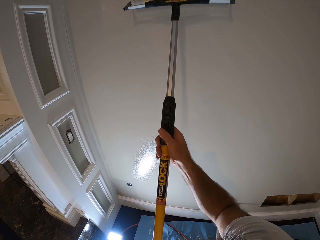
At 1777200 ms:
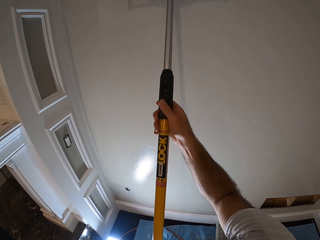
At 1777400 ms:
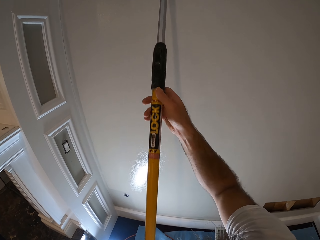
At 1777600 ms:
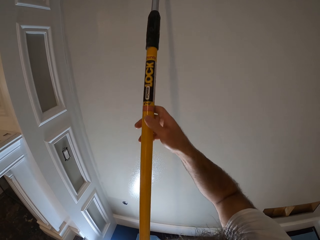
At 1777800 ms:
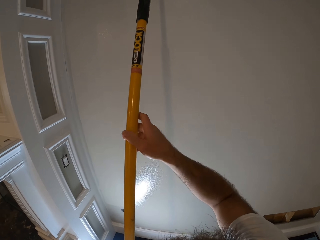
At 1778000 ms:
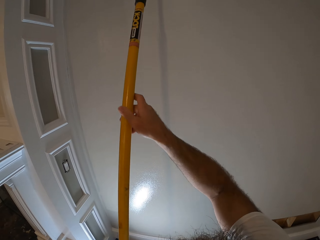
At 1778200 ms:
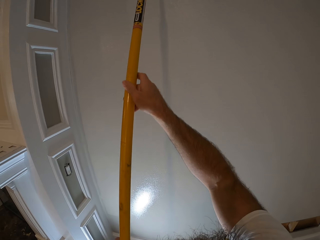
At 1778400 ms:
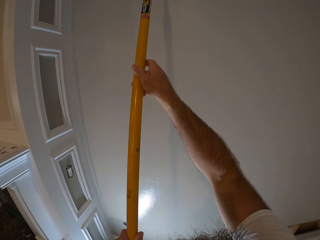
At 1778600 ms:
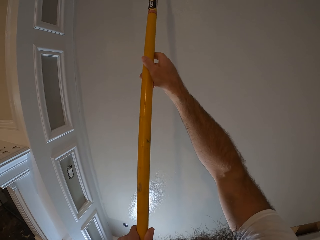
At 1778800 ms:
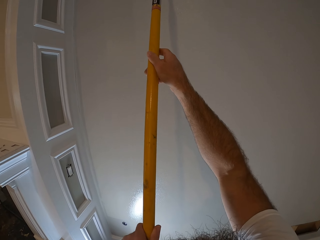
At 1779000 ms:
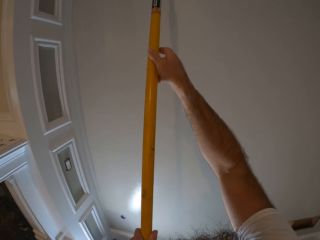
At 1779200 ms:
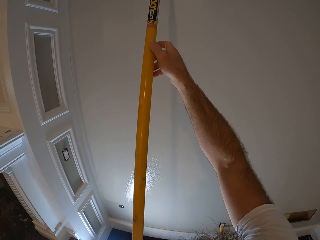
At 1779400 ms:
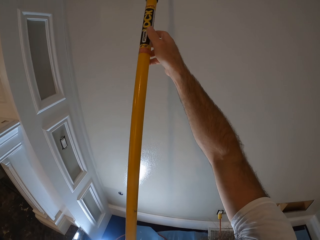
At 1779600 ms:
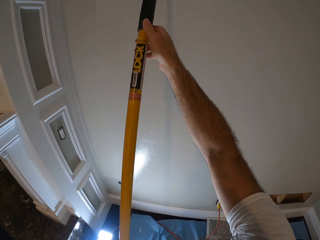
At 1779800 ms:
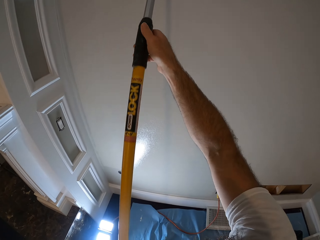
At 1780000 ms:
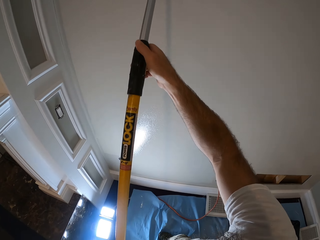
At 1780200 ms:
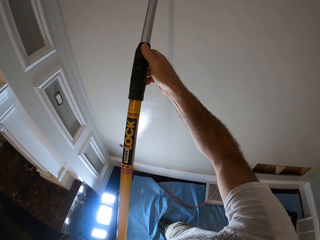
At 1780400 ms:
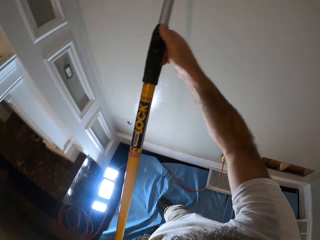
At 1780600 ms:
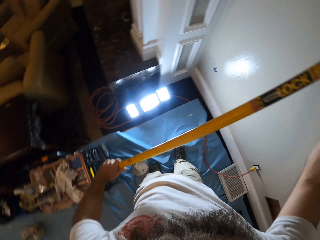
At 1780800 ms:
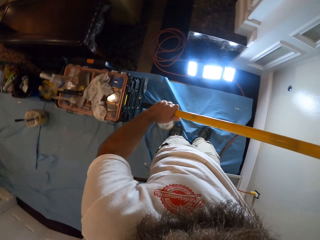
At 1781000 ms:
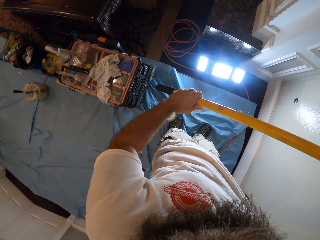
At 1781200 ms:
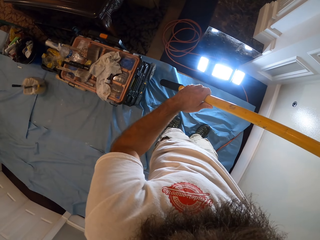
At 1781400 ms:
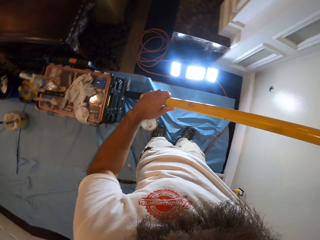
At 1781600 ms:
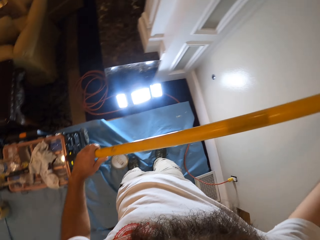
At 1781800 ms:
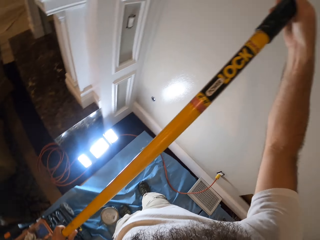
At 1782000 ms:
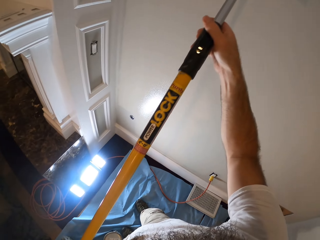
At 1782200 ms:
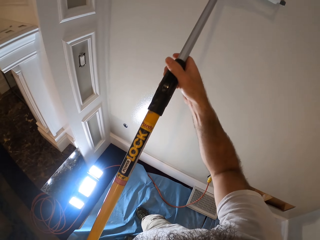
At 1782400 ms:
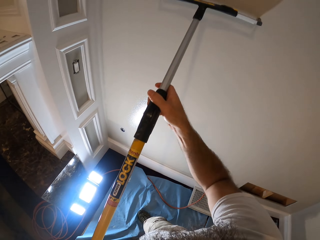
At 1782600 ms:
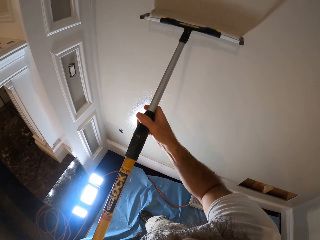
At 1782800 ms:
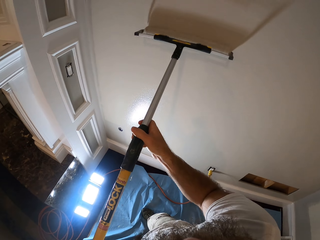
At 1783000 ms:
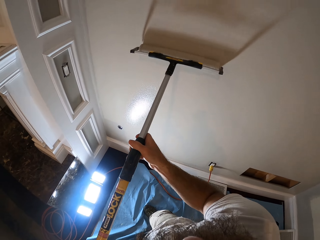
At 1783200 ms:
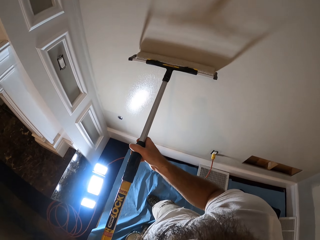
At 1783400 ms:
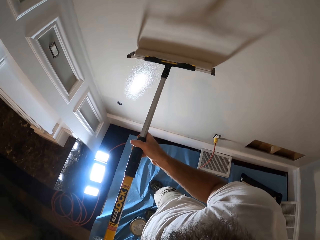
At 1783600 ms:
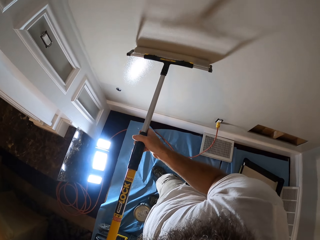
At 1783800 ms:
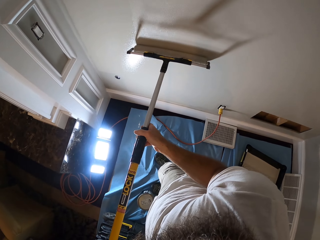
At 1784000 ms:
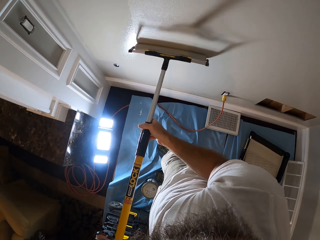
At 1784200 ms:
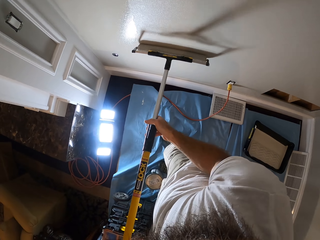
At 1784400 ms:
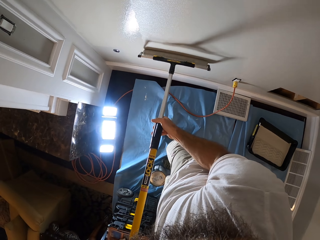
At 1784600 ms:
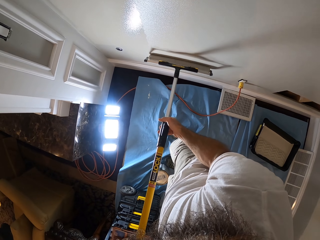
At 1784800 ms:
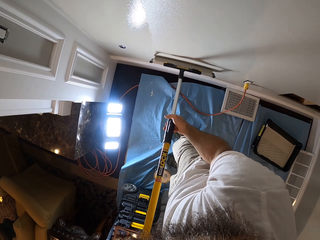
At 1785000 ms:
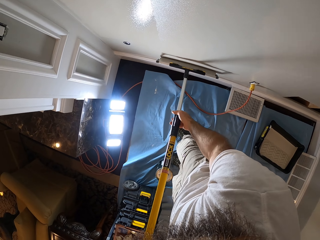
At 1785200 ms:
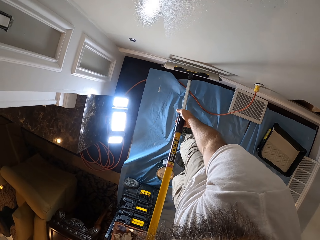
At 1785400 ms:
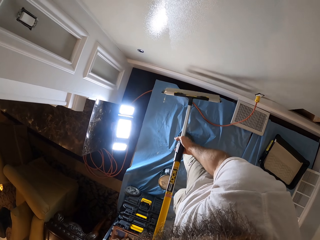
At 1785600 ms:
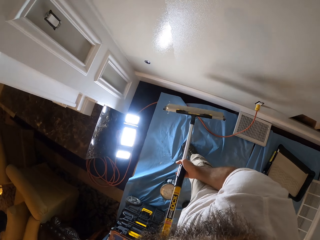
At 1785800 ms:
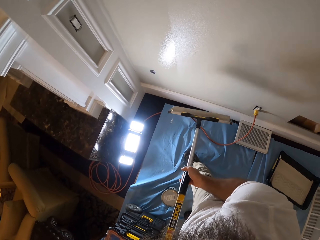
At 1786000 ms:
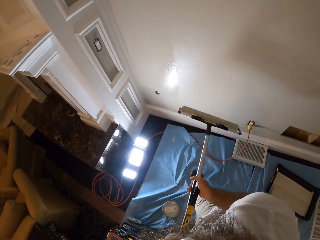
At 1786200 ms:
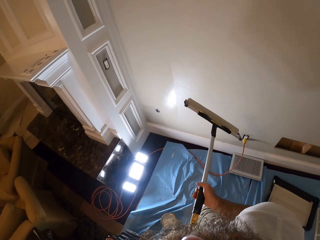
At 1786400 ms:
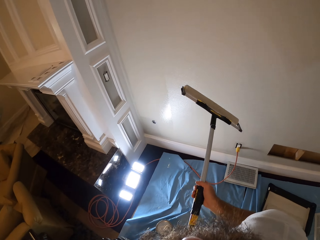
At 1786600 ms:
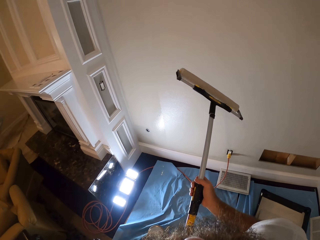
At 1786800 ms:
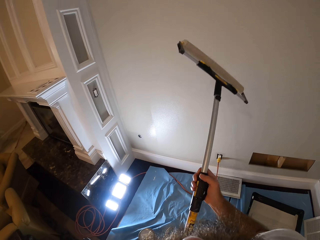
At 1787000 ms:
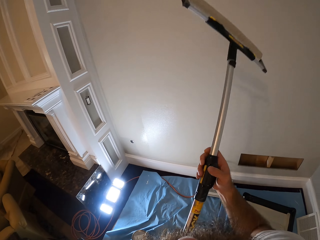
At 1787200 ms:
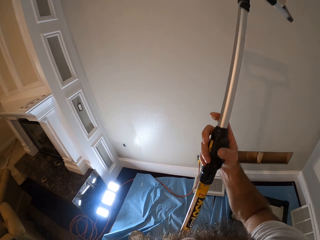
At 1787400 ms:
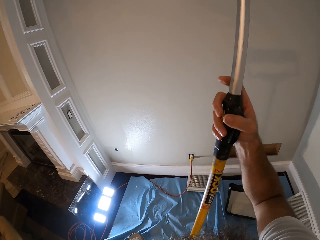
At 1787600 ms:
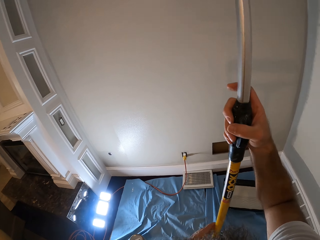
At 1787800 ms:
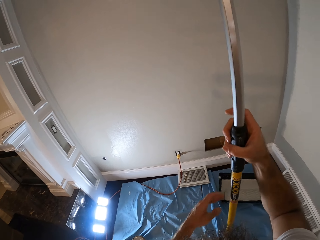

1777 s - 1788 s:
The camera wearer paints the wall. They look around. They paint the wall. They stare at the wall.

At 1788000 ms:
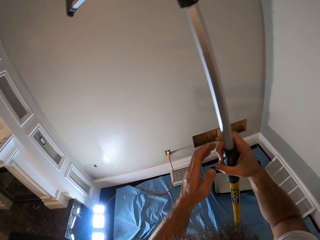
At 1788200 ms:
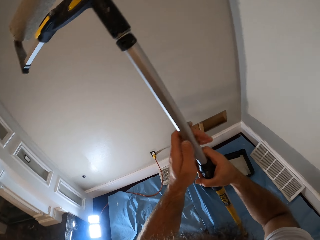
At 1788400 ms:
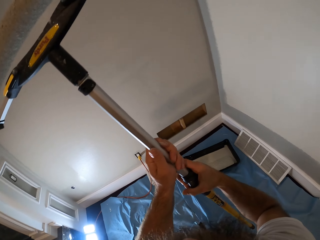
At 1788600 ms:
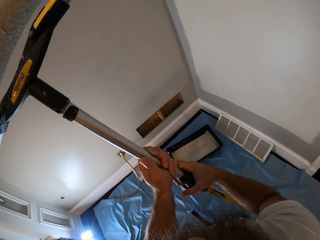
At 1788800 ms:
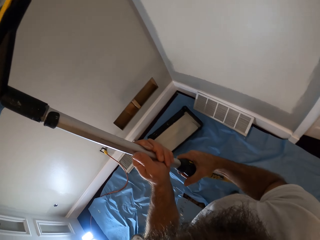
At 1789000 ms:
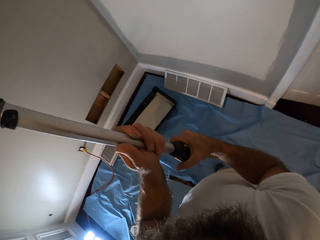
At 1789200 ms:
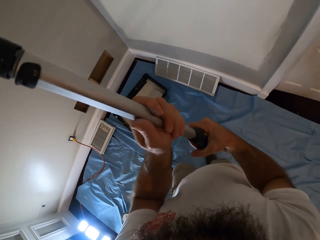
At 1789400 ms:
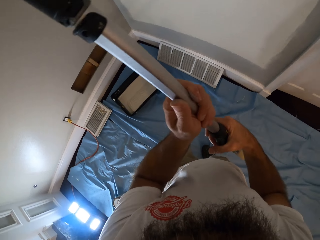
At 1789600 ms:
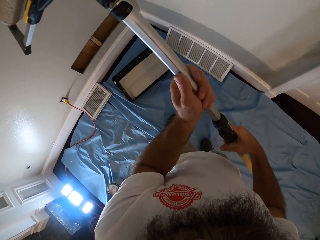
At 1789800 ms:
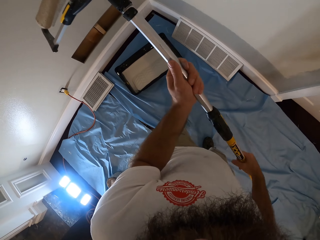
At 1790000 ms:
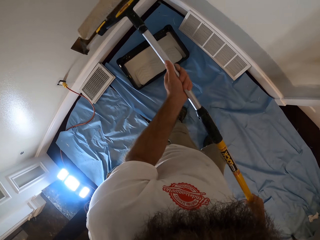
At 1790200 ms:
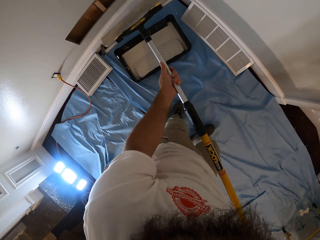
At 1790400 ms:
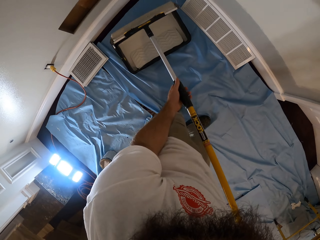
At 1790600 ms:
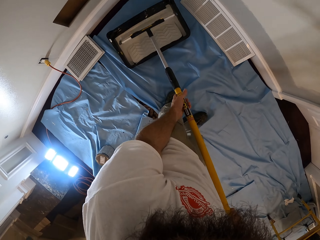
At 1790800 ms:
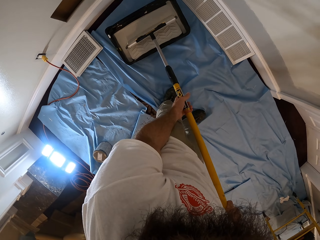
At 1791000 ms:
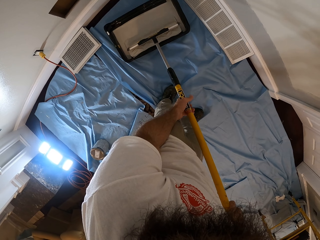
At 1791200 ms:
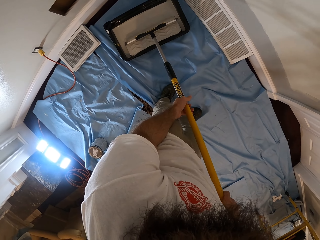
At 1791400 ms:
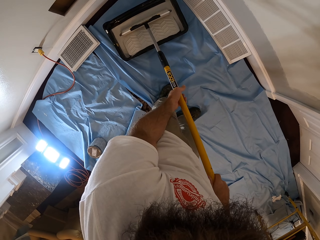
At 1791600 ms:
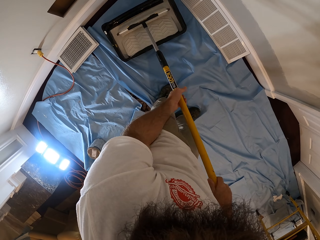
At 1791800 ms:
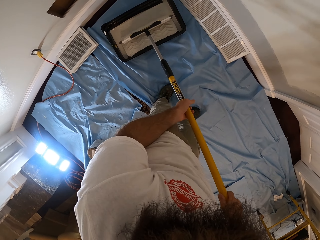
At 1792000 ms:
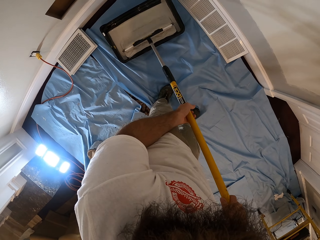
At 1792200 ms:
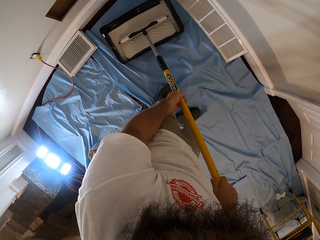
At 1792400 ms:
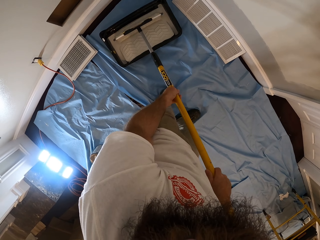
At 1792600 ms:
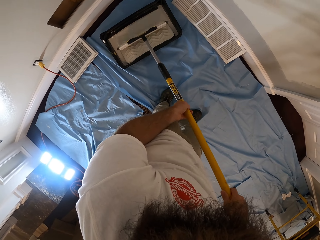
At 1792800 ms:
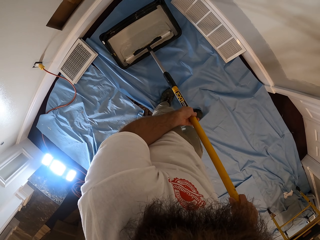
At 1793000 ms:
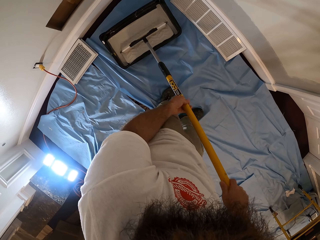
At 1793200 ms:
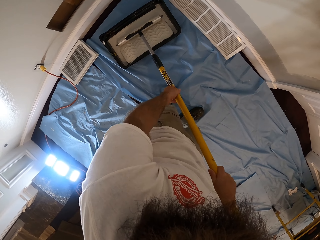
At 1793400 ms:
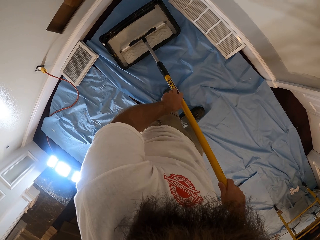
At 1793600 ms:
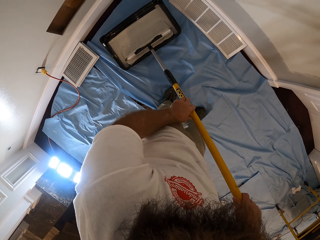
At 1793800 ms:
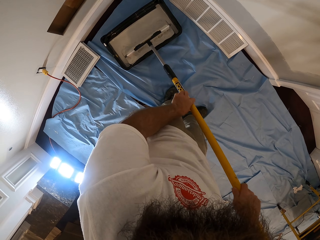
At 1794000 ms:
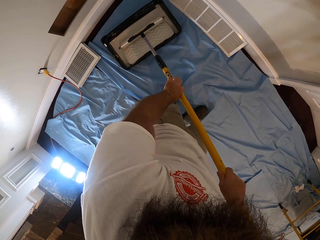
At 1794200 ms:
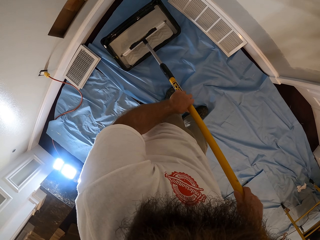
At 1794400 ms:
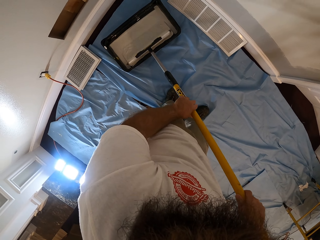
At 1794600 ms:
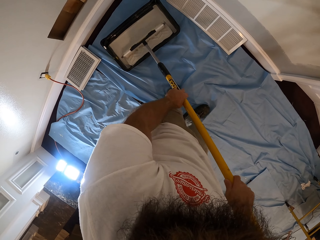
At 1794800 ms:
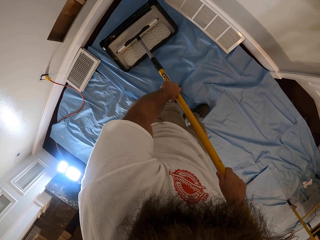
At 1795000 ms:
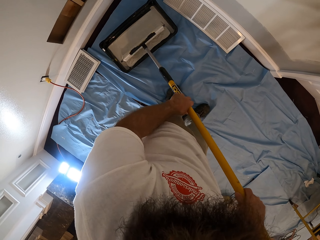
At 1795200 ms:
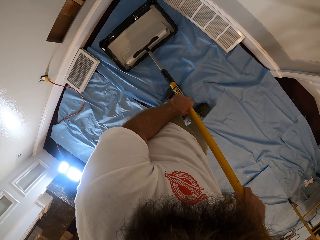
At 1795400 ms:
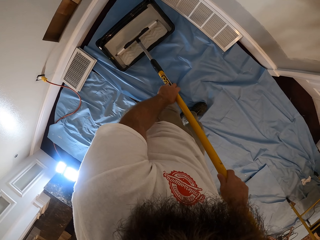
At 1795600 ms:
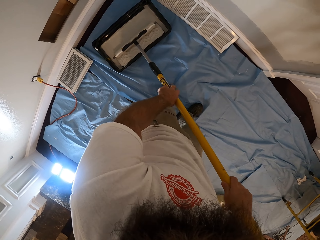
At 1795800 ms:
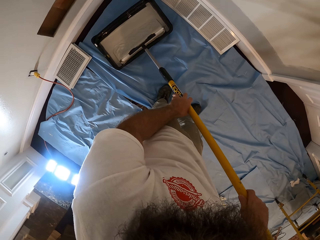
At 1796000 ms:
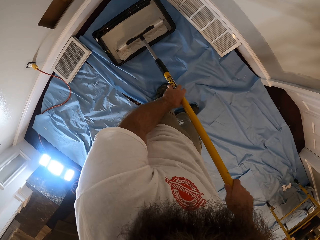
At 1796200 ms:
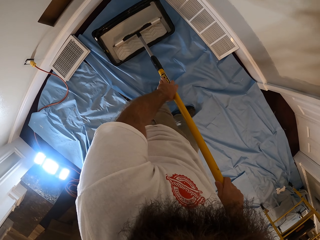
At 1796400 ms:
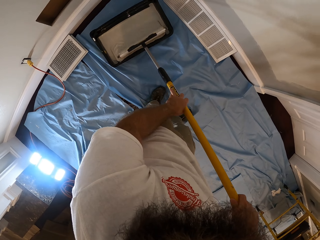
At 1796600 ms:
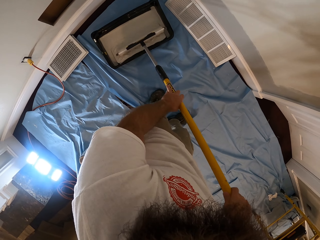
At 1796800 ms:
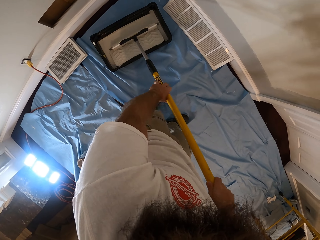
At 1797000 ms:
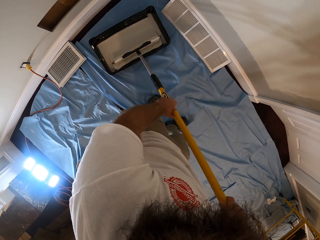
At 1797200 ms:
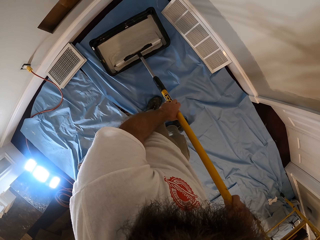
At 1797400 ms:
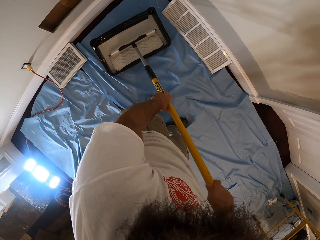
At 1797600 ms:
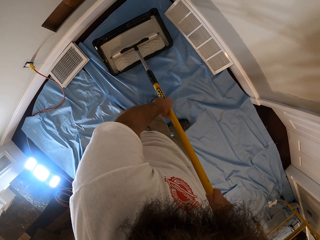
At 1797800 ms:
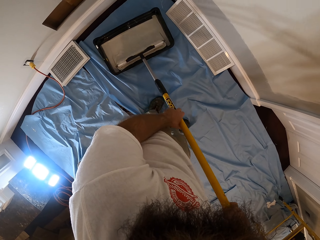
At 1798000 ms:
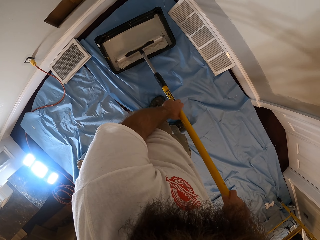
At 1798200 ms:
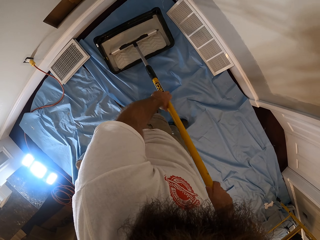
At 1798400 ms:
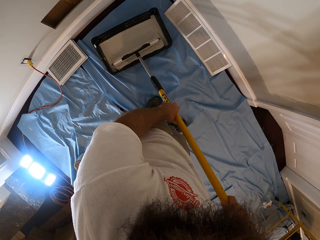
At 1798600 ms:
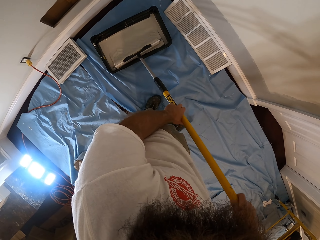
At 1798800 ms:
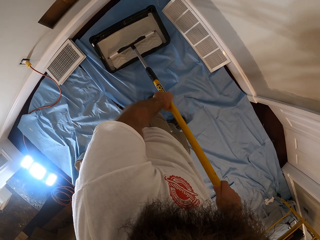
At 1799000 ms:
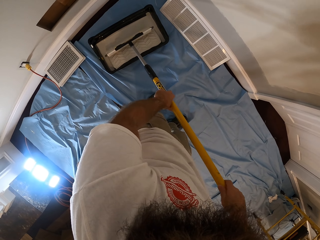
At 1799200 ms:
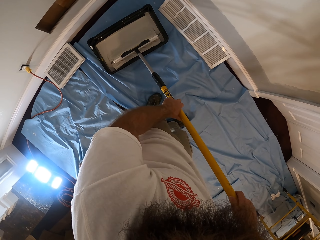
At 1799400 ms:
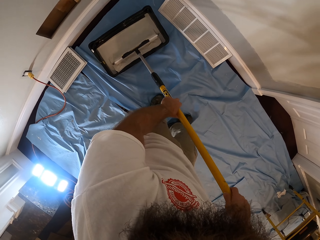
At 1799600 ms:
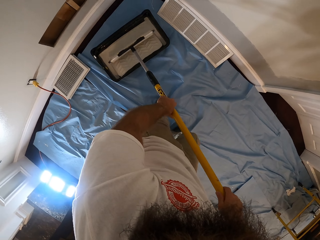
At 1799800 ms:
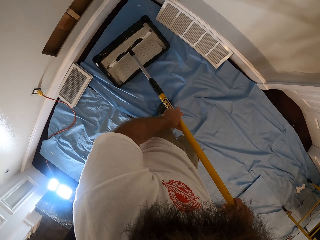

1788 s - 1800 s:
The camera wearer holds the roller with the right hand. They hold the roller with both hands. They scoop paint with the paint roller in both hands from the container on the floor. They place the roller in the paint roller tray and roll the roller in the paint roller tray.
